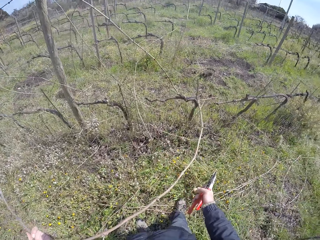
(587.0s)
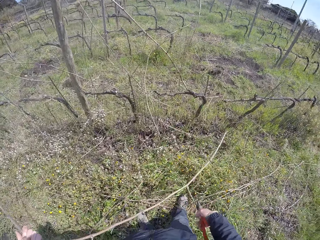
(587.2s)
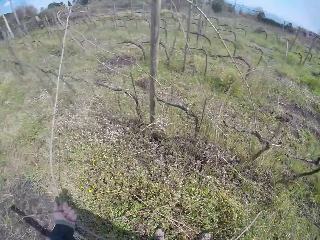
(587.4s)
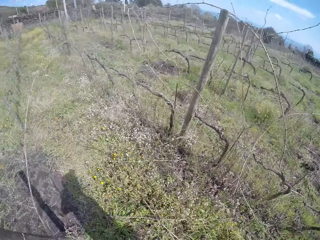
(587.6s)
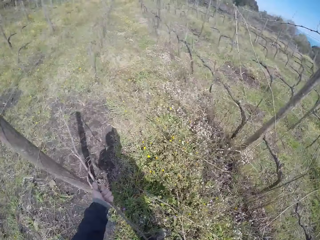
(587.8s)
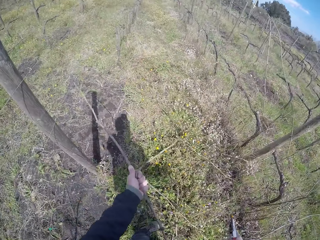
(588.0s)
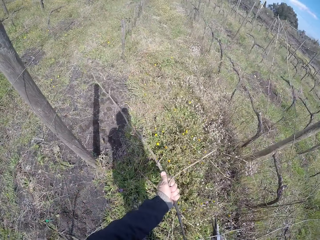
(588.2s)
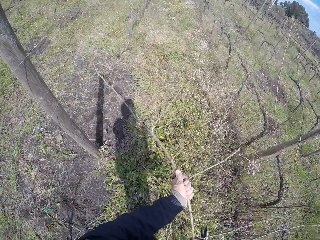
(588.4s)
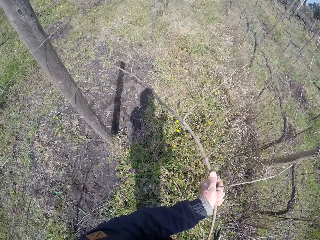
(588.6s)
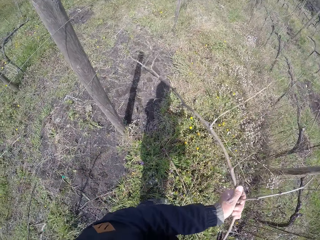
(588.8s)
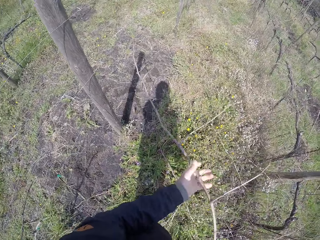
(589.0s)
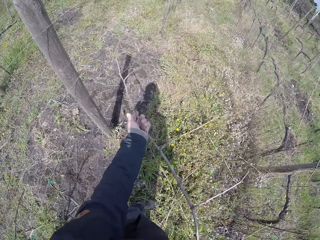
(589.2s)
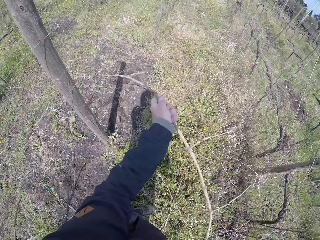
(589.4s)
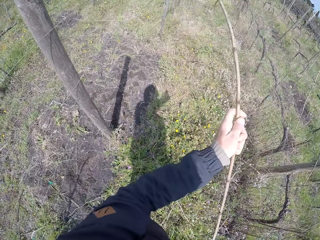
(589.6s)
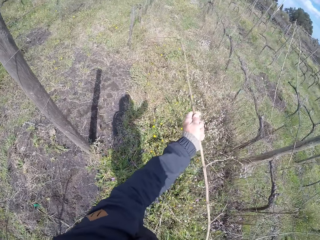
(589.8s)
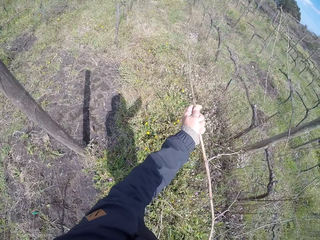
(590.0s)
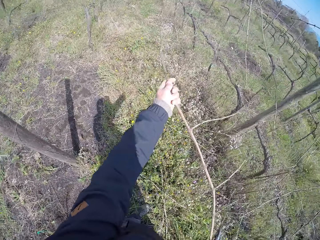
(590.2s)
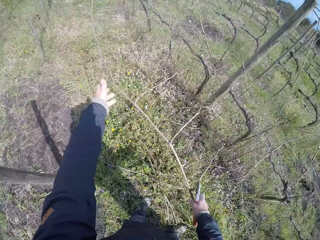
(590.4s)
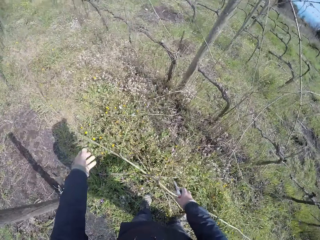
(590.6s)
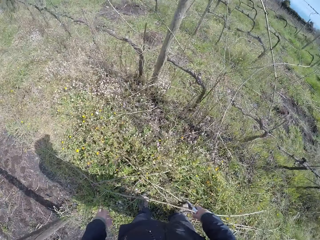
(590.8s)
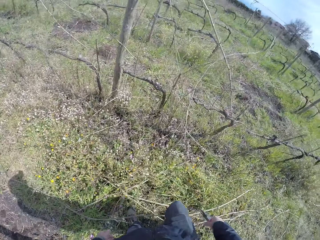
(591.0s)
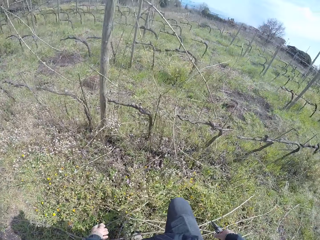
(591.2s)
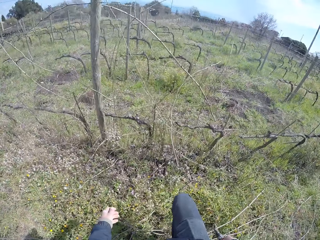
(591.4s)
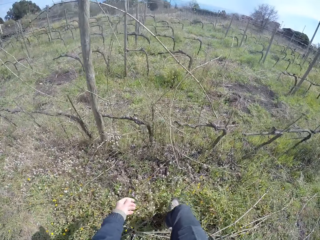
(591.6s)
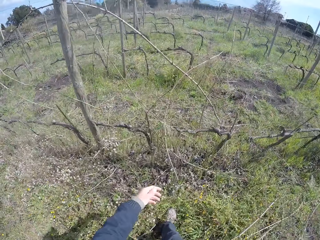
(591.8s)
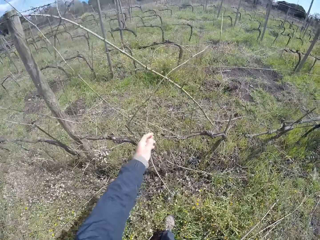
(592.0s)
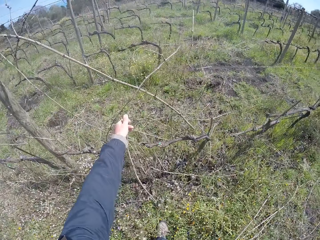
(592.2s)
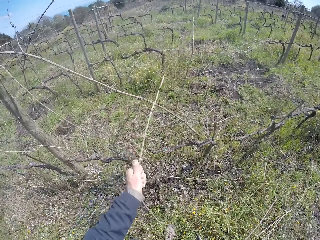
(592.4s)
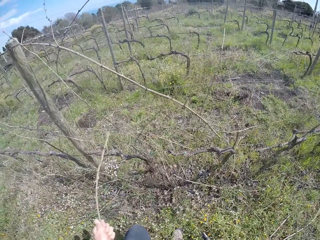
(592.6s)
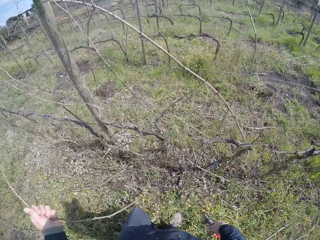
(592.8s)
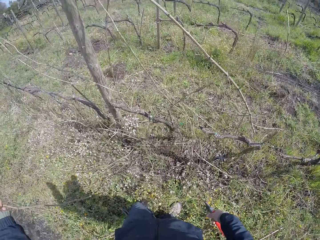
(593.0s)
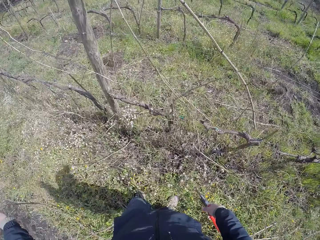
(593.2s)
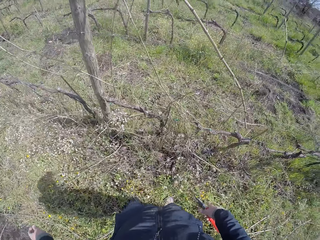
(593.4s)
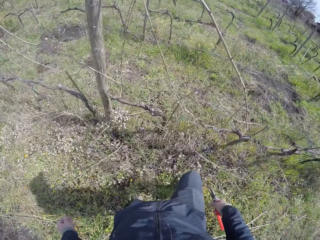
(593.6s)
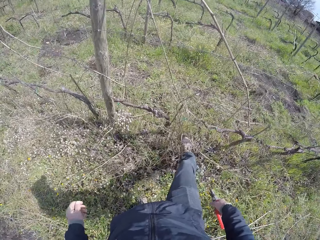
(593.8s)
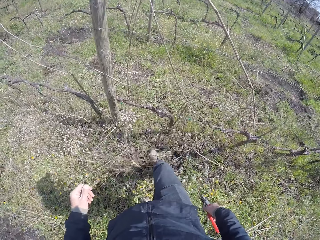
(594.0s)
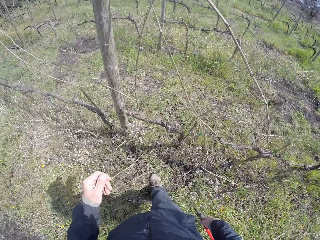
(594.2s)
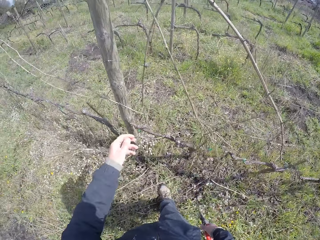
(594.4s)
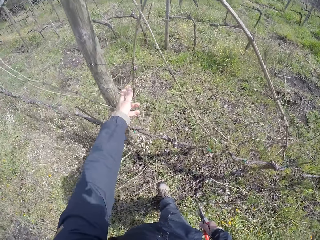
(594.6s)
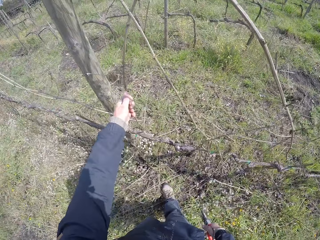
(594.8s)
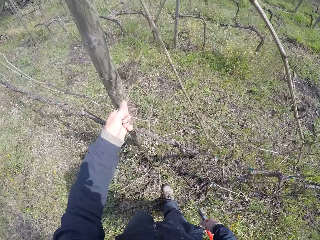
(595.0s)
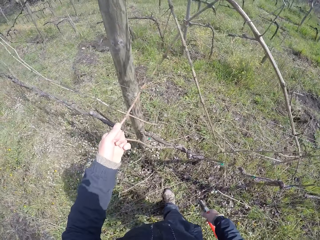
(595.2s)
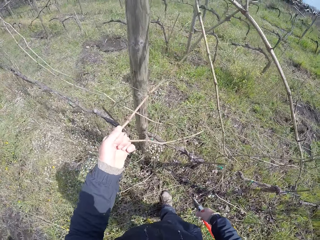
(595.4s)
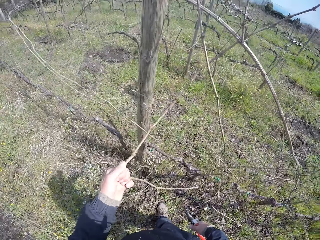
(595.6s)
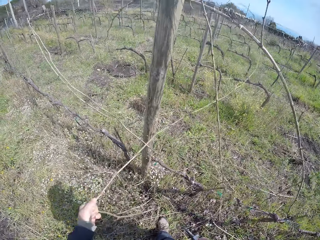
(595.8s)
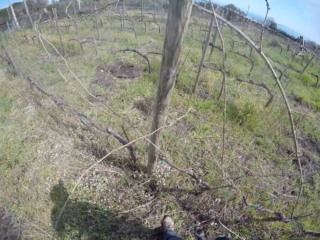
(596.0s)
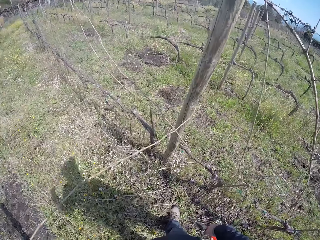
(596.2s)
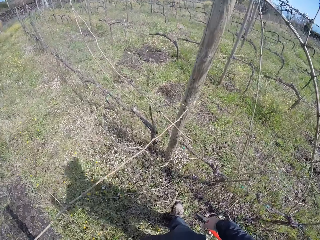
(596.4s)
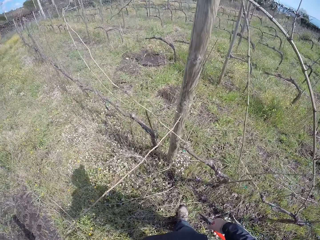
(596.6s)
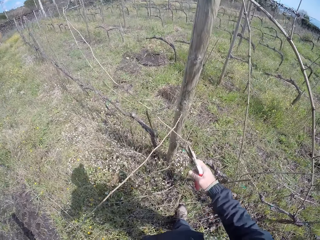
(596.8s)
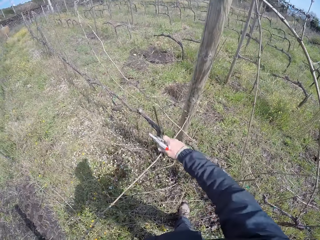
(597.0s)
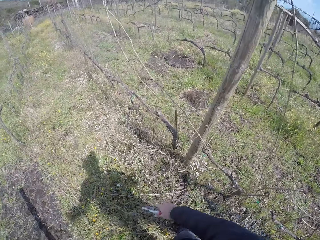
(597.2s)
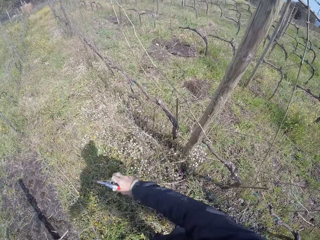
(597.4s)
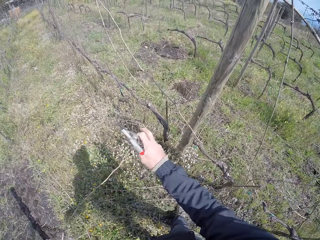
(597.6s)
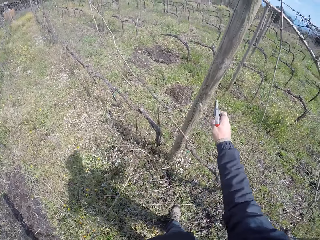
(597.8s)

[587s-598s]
The camera wearer looks around and removes a dry branch on the fence. He drops the twig on the floor with both hands. He pulls a twig from the fence with his left hand. He drops the twig in his left hand on the floor. He steps on the shrub. He pulls a twig from the fence with his left hand.

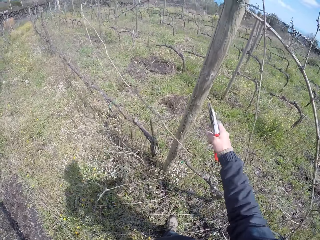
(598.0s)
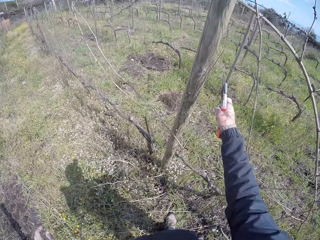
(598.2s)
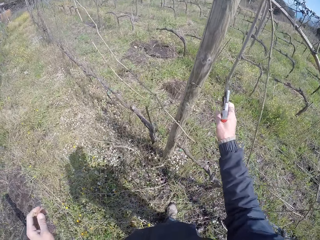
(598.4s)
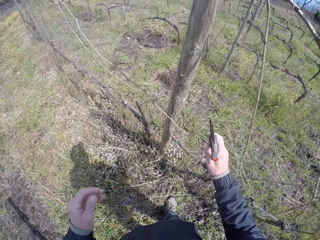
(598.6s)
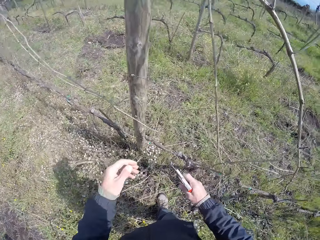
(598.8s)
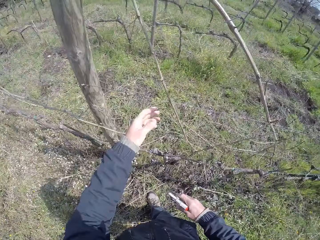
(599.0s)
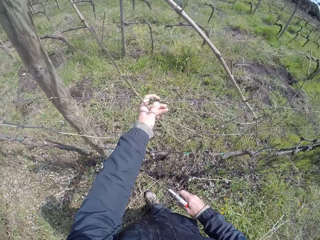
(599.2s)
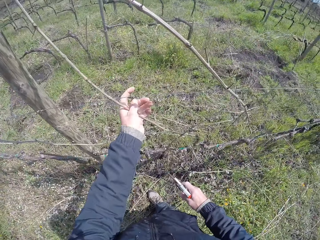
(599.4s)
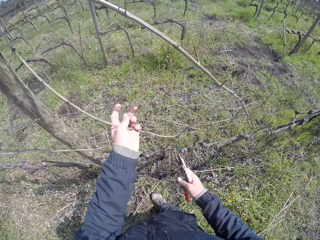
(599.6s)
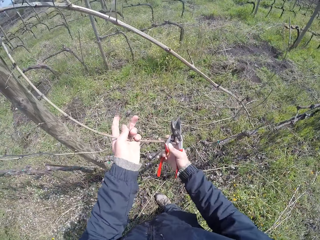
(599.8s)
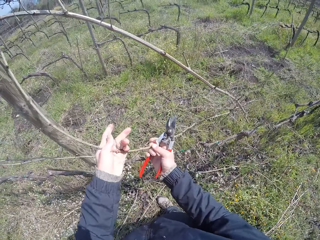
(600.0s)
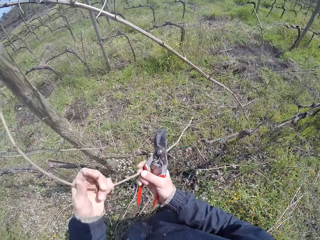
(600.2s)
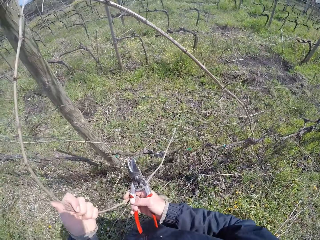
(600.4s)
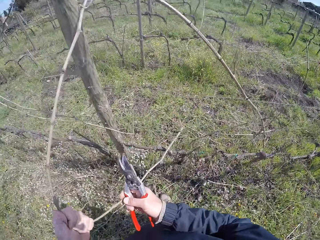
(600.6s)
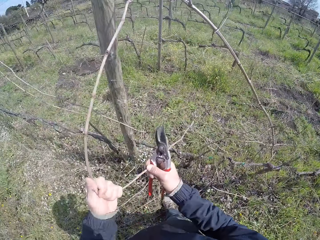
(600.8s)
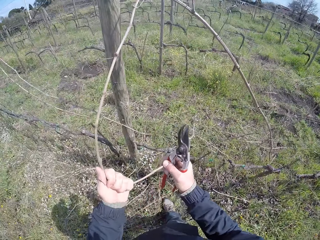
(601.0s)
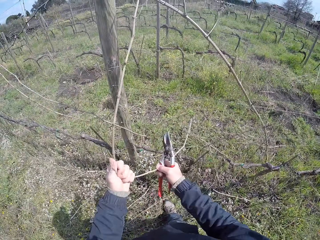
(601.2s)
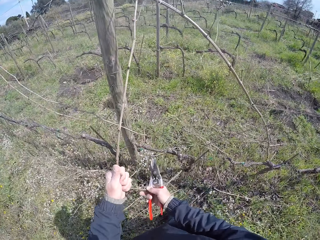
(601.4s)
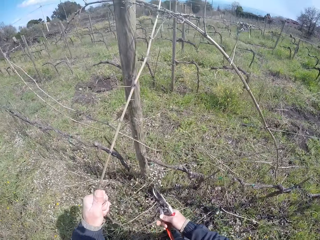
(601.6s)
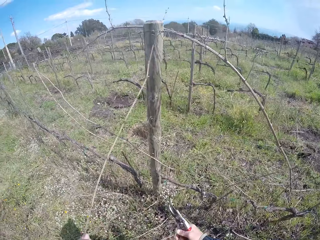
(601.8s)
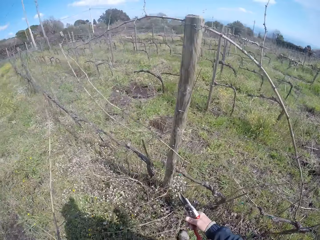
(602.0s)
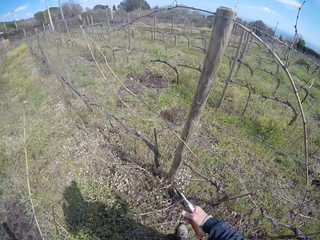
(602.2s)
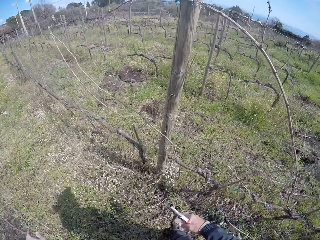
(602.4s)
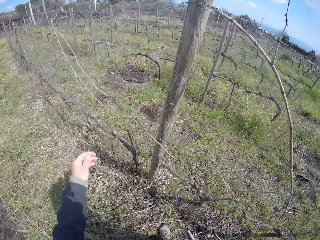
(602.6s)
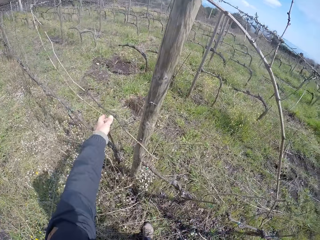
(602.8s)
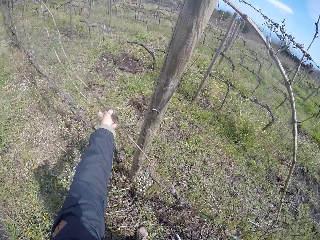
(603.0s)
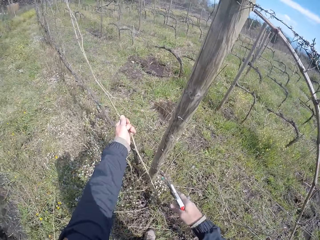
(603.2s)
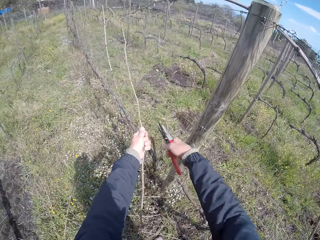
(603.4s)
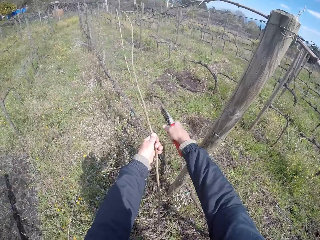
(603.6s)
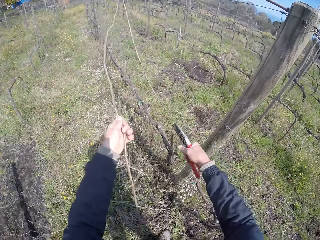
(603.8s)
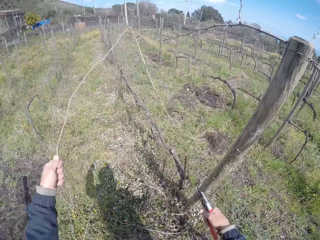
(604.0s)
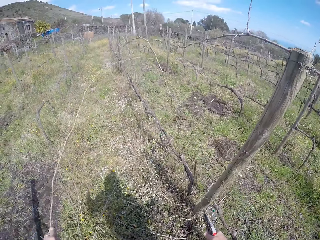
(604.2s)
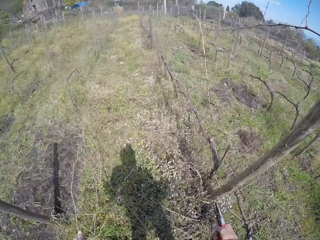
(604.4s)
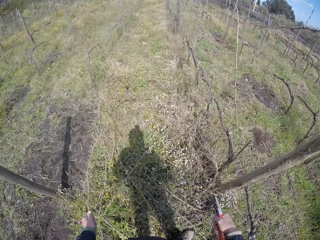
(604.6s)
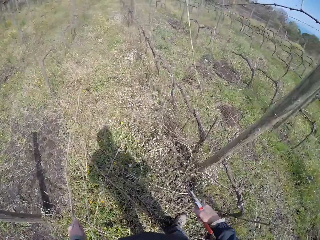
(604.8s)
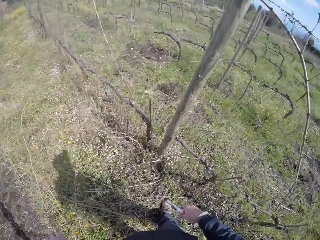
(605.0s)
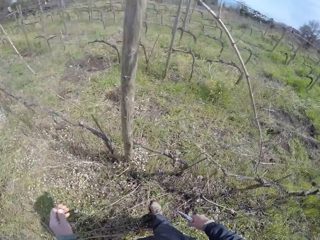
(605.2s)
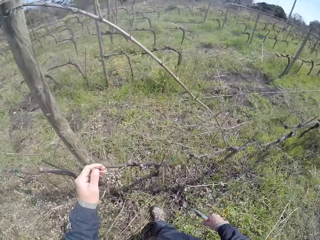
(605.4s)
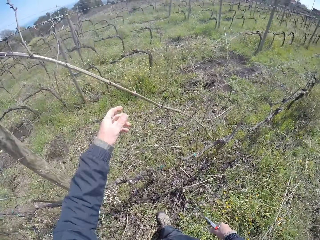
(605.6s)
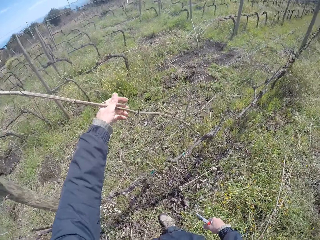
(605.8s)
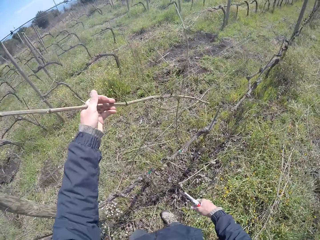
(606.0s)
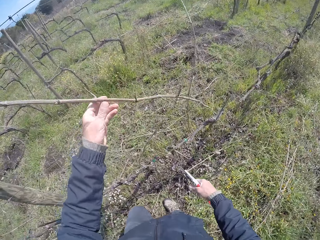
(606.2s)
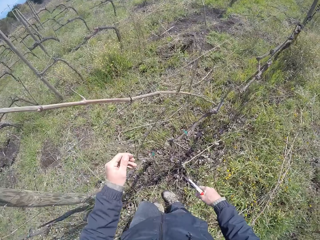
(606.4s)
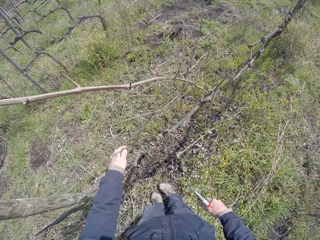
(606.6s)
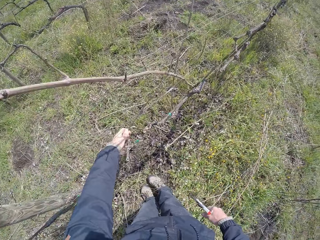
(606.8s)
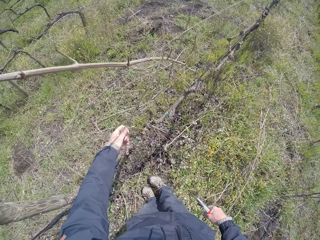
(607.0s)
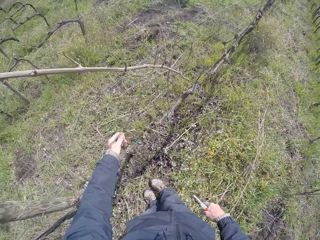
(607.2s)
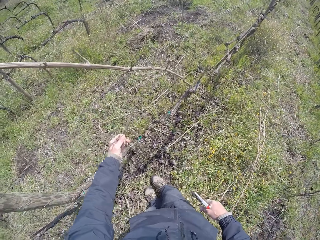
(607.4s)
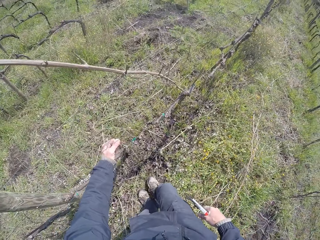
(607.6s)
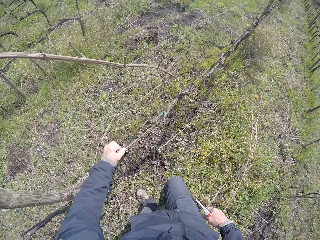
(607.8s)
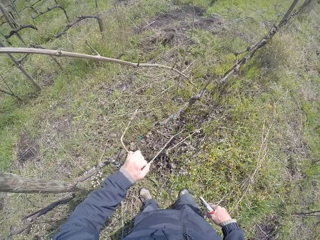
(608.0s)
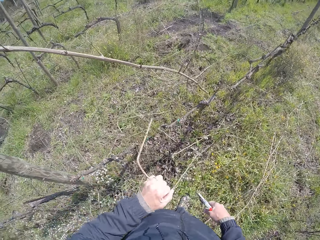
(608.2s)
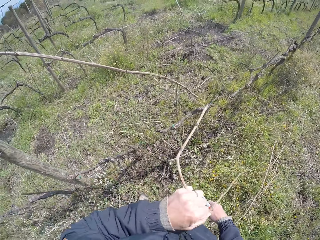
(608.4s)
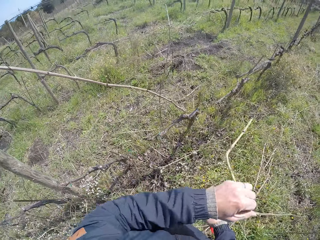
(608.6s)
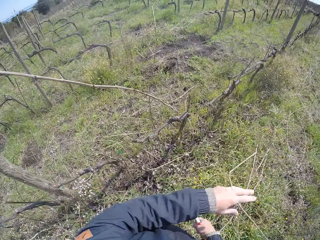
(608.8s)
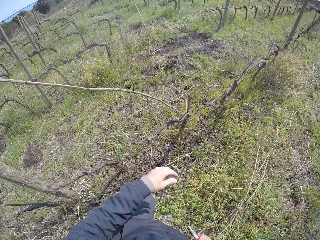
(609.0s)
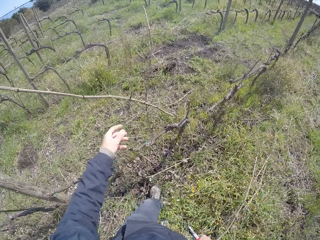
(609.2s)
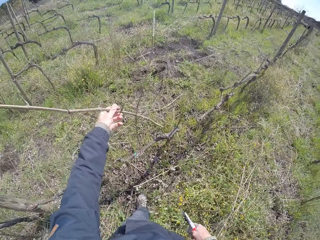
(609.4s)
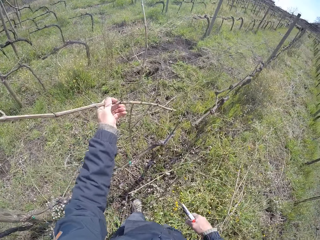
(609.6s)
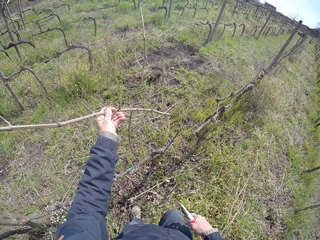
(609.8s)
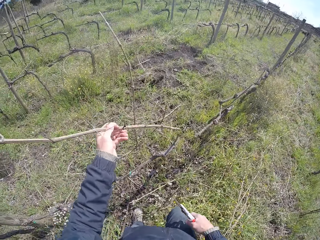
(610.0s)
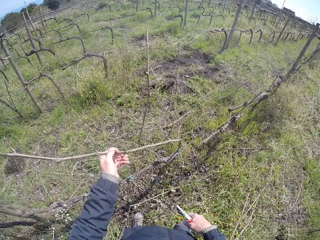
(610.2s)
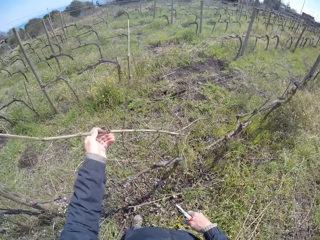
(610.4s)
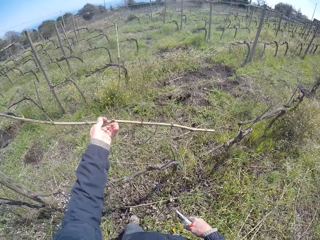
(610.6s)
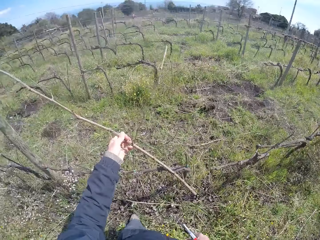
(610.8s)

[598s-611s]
The camera wearer removes a dry branch on the fence. He removes a dry branch on the fence again. He holds pruning shears. He cuts the dry branch with the pruning shears. He turns around. He removes a dry branch on the fence. He removes a dry branch on the fence again. He holds a twig on the fence with his left hand.
